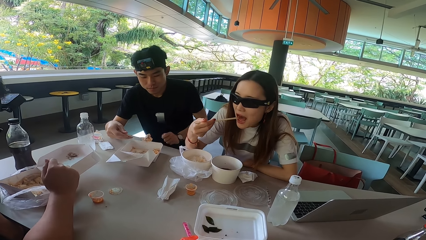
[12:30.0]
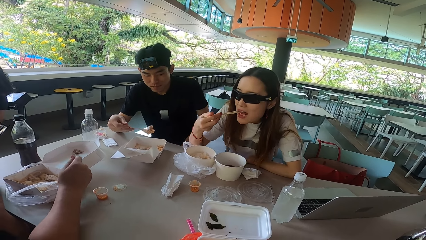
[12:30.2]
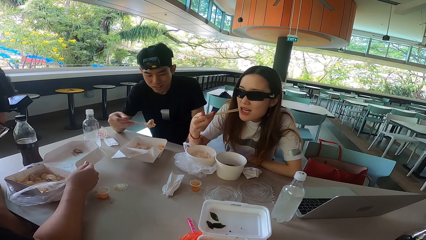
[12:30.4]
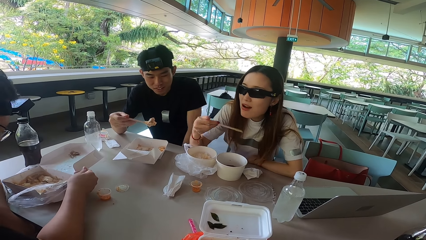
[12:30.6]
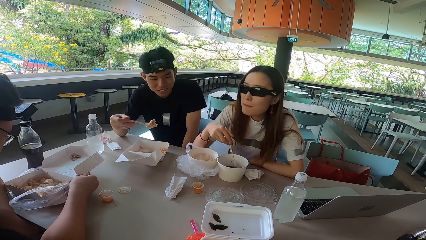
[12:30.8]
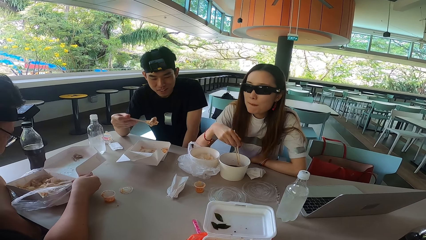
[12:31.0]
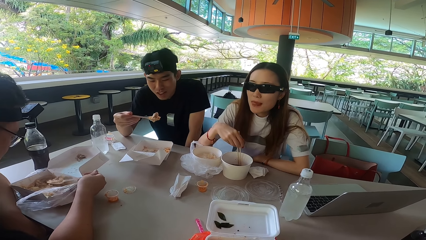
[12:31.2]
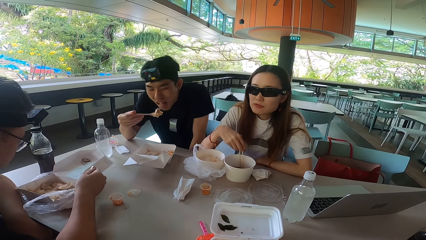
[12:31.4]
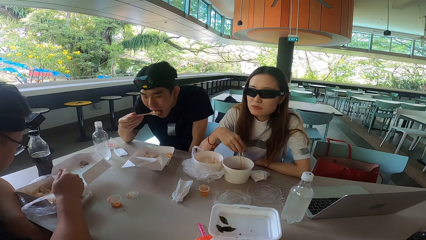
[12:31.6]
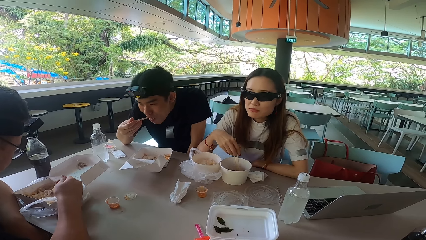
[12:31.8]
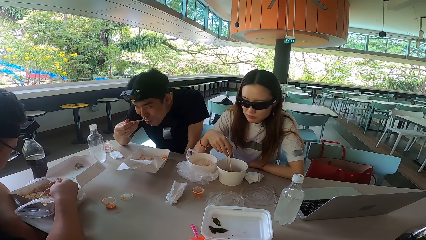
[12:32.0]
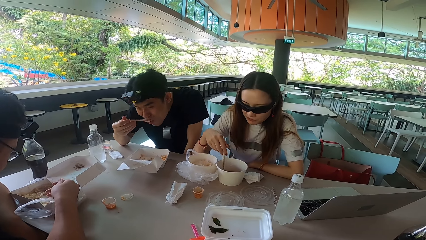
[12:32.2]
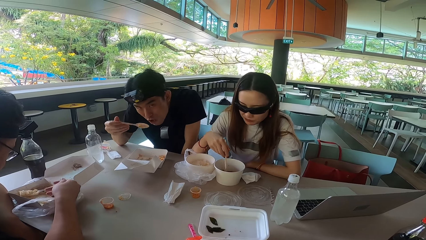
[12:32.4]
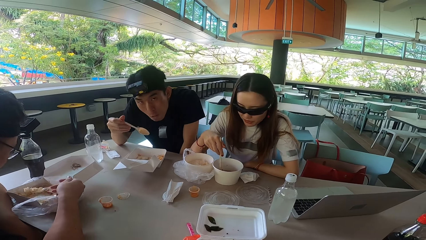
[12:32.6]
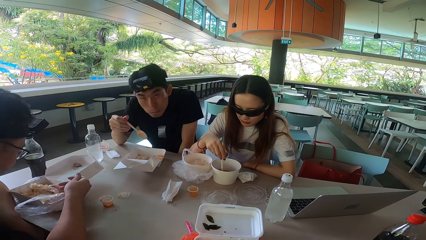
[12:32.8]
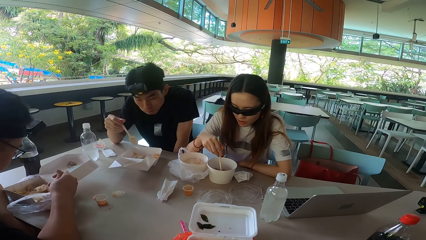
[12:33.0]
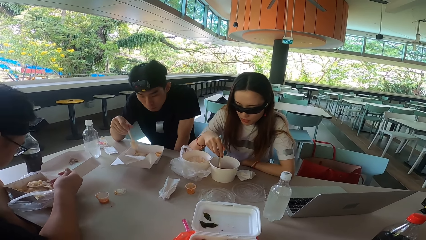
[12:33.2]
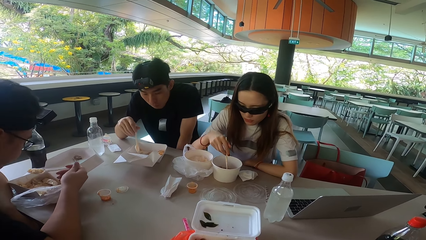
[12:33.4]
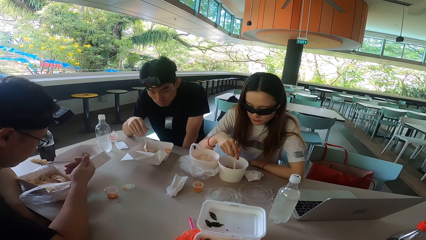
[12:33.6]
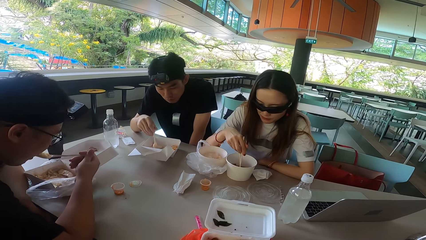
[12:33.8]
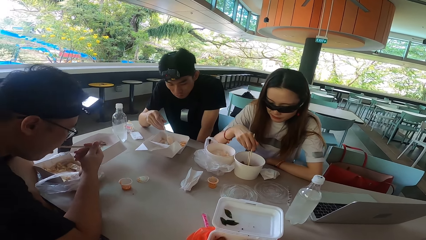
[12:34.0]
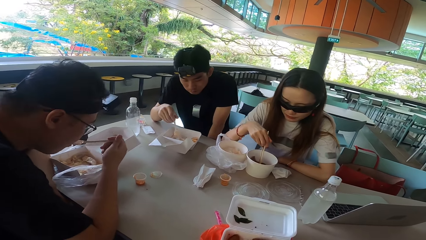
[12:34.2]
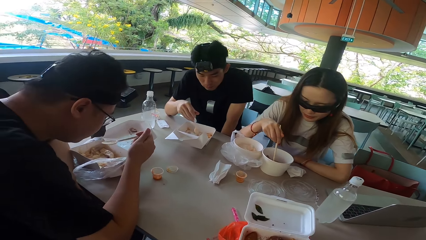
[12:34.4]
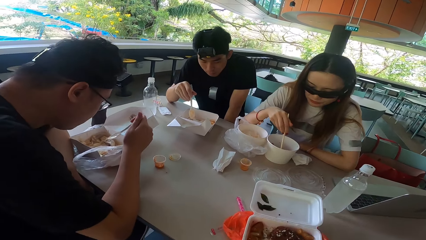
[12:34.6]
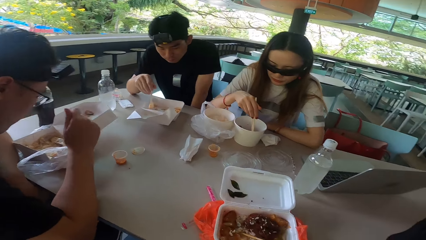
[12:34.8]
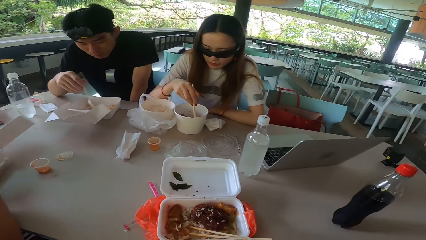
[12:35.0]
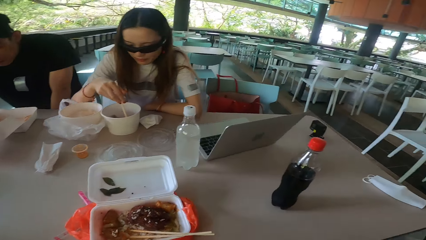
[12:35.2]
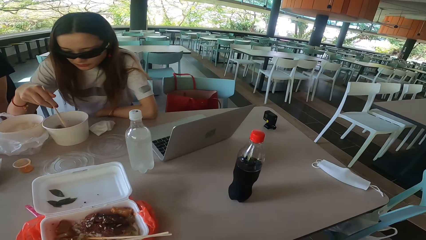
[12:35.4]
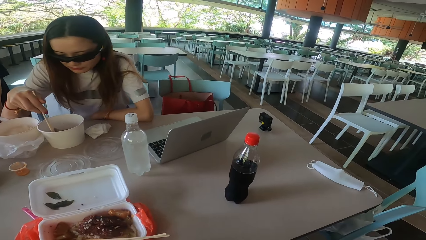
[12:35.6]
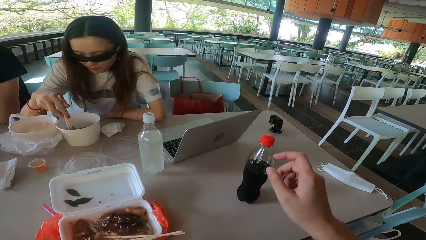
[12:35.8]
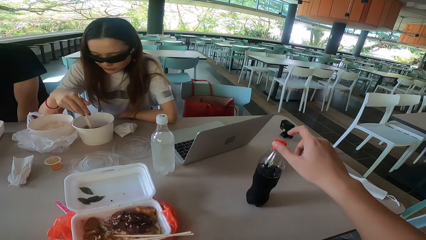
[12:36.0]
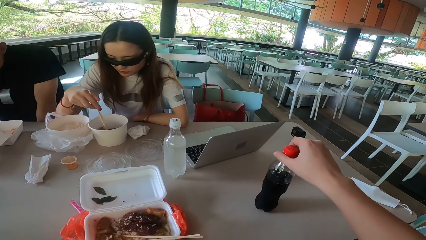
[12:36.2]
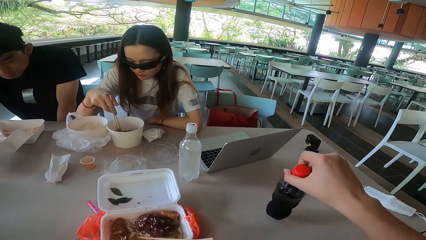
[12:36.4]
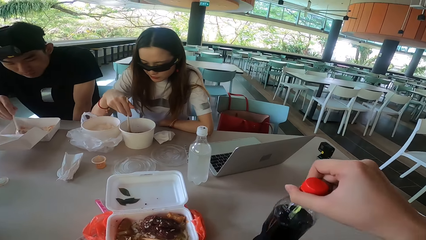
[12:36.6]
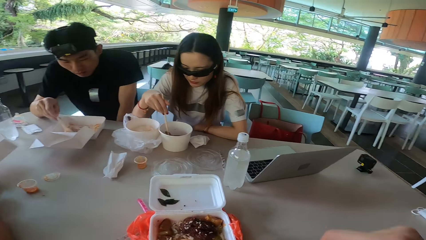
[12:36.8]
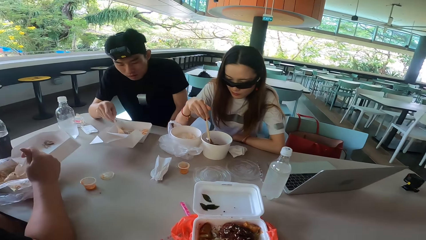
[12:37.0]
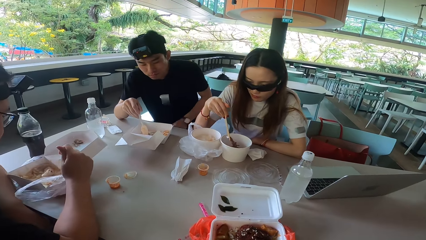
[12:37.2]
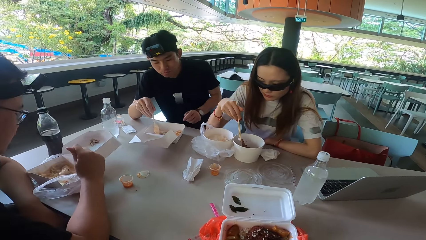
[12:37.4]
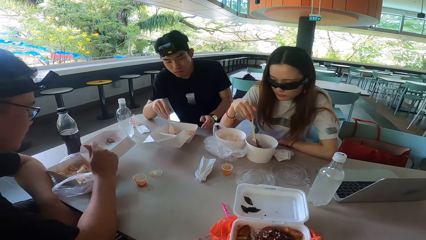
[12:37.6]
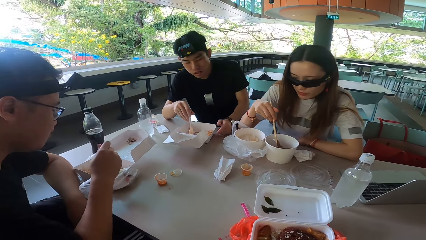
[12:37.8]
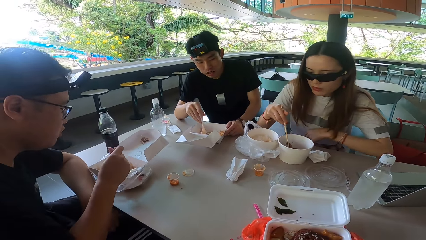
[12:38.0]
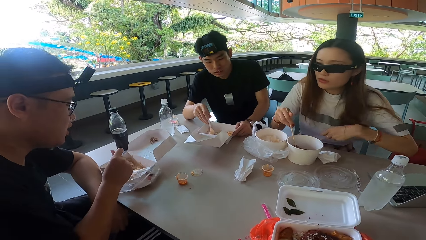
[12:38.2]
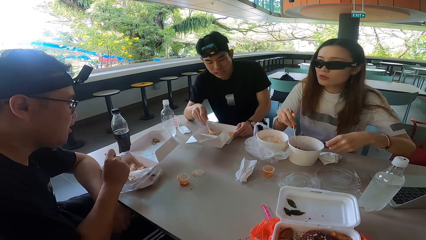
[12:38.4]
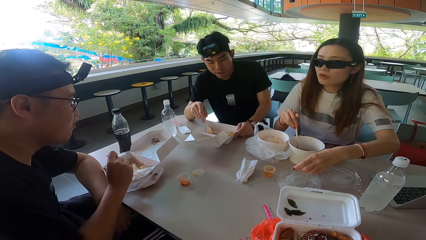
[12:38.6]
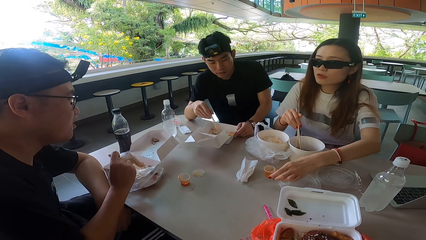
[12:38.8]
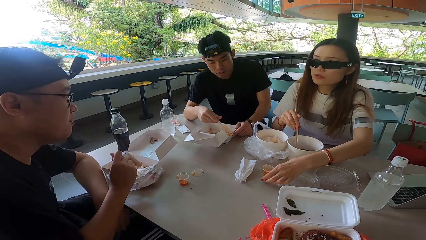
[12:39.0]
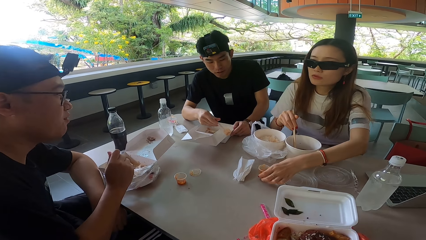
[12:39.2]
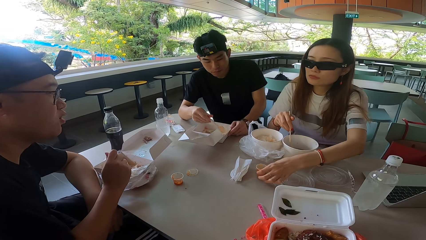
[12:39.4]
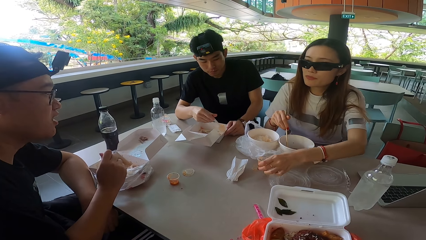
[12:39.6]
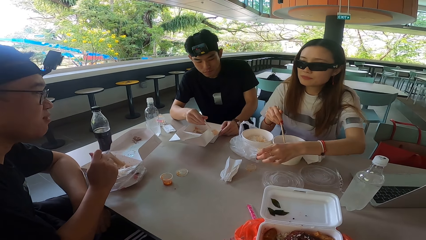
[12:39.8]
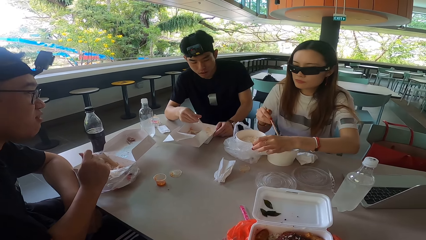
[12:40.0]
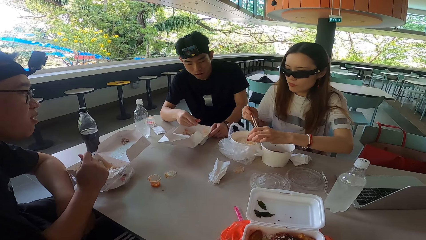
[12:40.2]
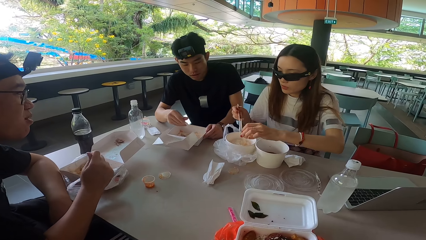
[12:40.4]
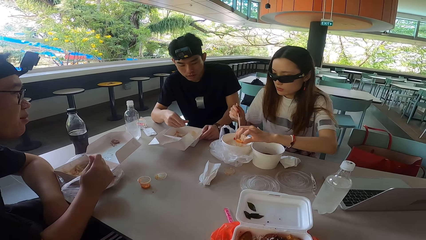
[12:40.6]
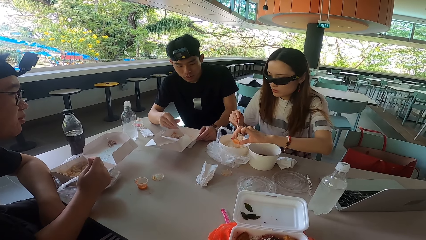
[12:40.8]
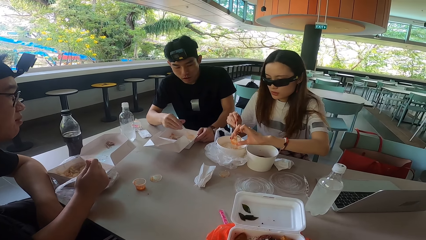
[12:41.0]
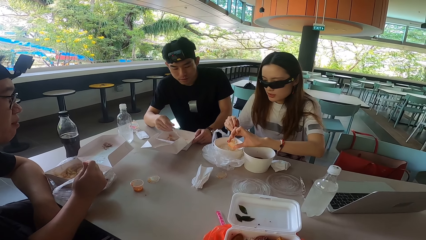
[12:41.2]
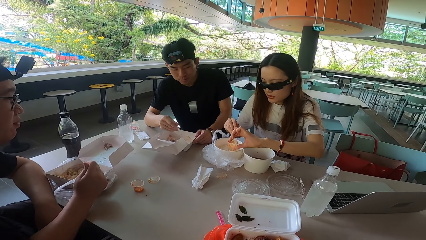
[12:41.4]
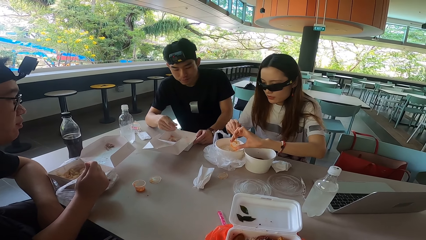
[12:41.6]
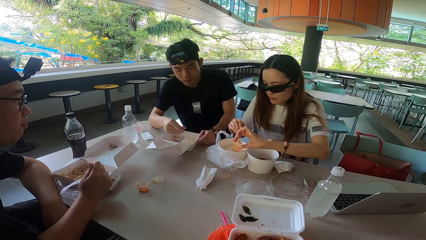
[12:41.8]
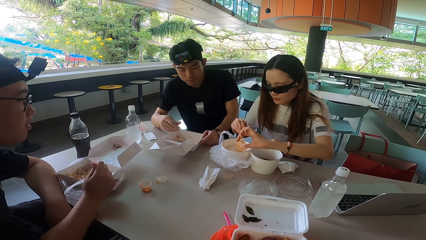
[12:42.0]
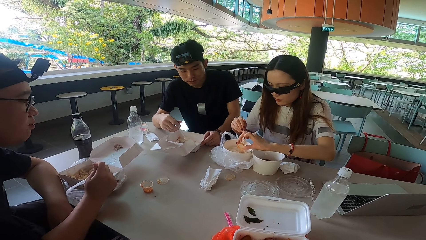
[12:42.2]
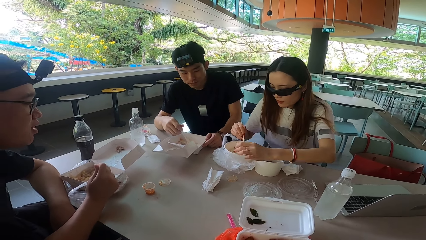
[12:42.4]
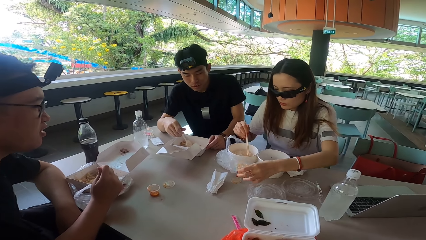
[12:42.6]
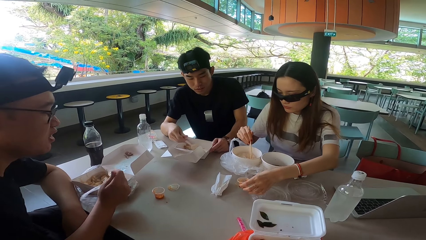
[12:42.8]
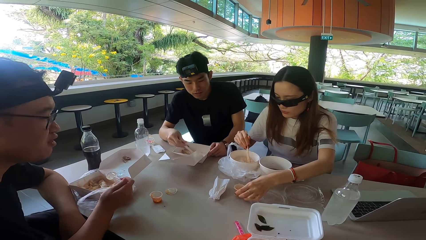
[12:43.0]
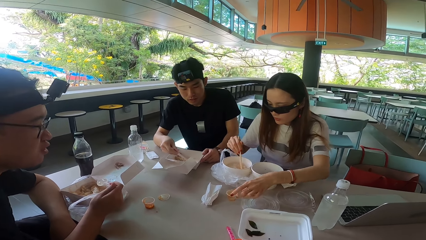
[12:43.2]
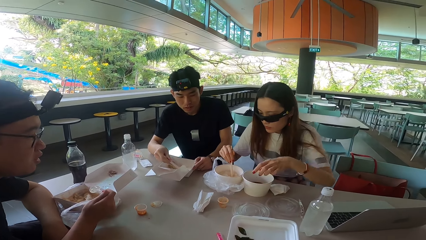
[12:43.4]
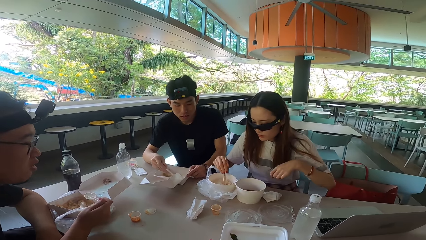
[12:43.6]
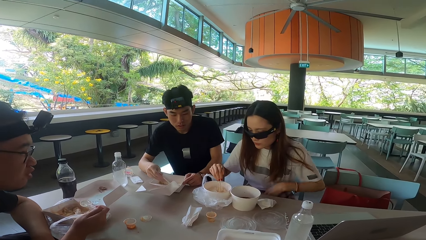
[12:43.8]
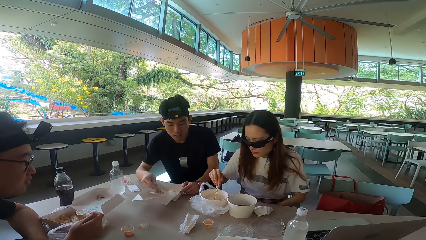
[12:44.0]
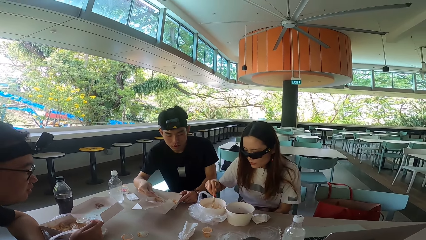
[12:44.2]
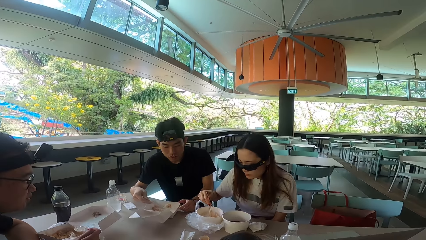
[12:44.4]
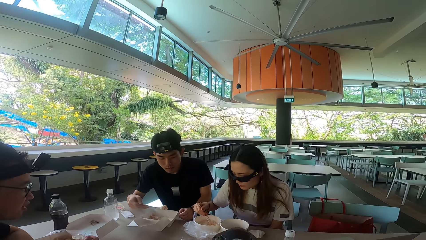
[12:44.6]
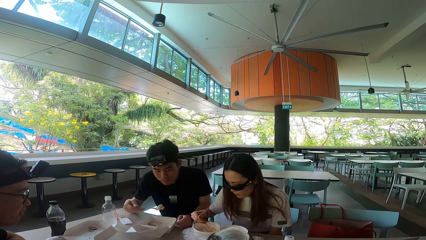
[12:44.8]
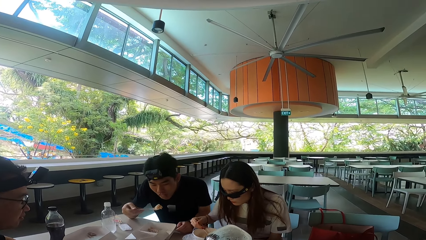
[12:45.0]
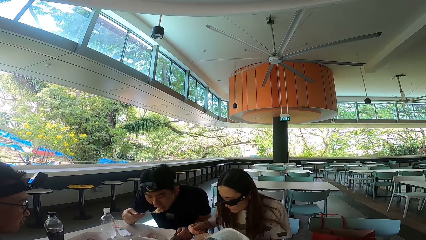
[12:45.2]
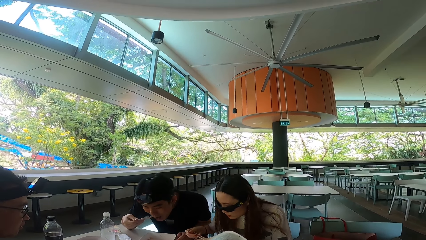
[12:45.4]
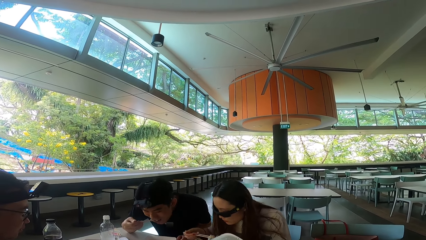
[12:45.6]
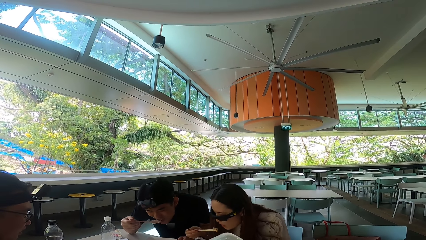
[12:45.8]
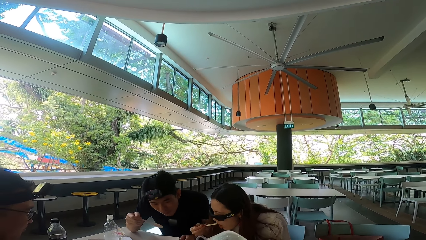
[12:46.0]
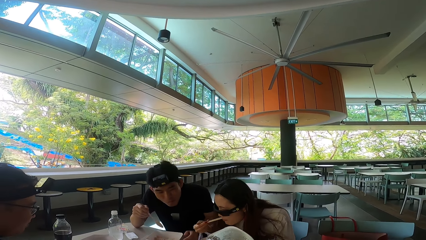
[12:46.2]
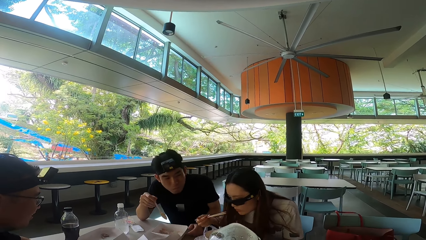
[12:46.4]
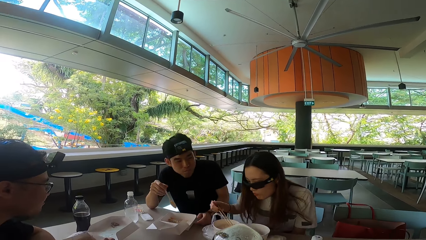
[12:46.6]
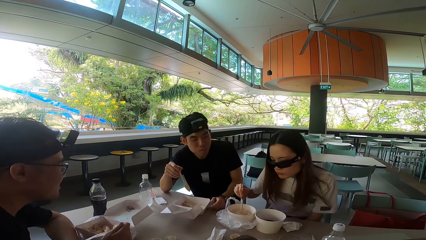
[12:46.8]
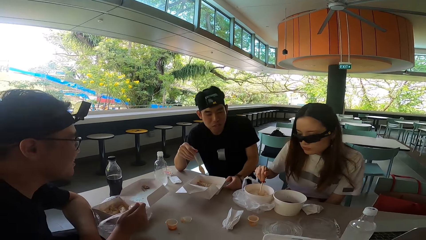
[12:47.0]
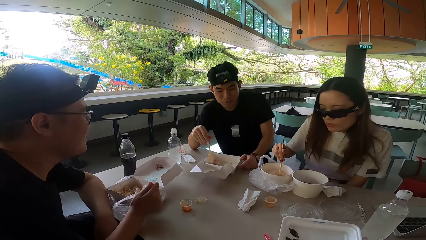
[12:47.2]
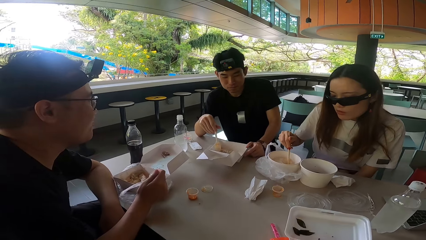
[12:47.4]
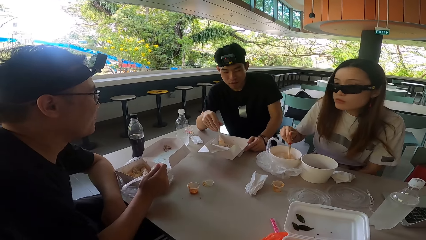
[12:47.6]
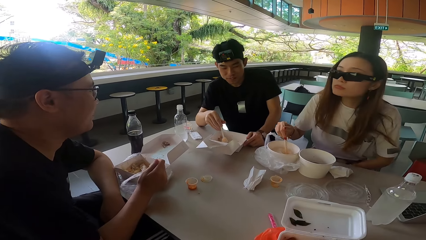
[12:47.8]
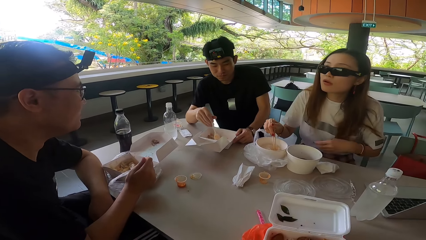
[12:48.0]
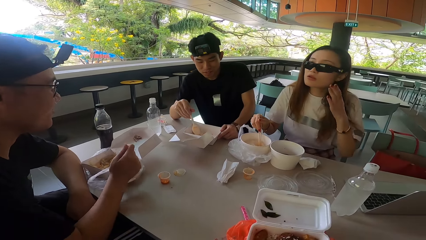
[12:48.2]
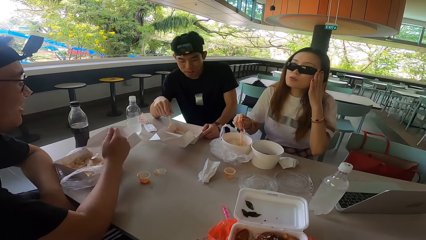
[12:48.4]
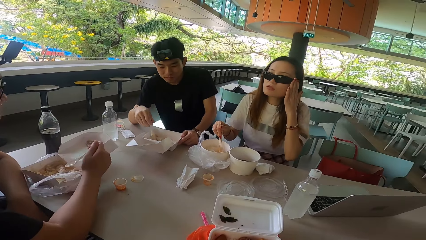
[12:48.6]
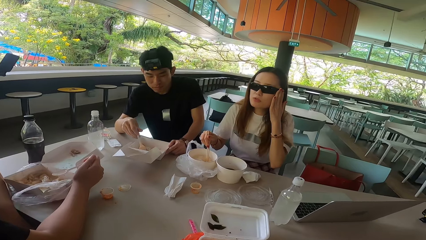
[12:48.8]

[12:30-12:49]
A woman eats something. A man moves his hand away from the food box, holds food with a fork and eats the food. The woman stirs something with chopsticks. Another man scoops food with a spoon. The camera wearer talks to the first man, the other man and the woman. The woman bends her head. The other man eats food. The first man moves something. The camera wearer looks around, picks up a bottle and lifts a hand. The first man touches the food box. The other man talks to the camera wearer, the first man and the woman. The woman picks up sauce and raises her hand. The other man scoops food with a spoon. The first man mixes something. The woman adds the sauce in the food, puts the sauce container on the table, lowers her hand and stirs rice with a chopstick. The first man scoops food with a spoon and eats the food. The woman eats the rice, sits upright and stirs the rice with the chopstick. The other man talks to the woman. The woman talks to the other man. The first man mixes something. The woman adjusts the sunglasses and raises her hand.
